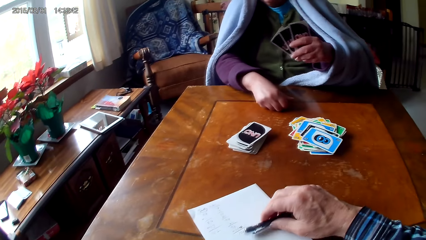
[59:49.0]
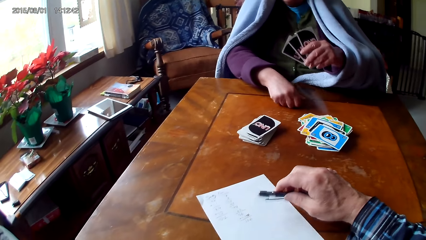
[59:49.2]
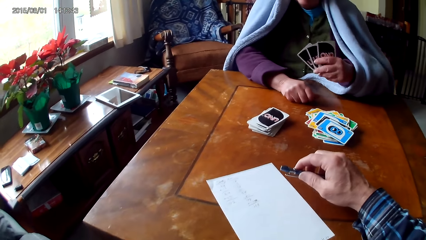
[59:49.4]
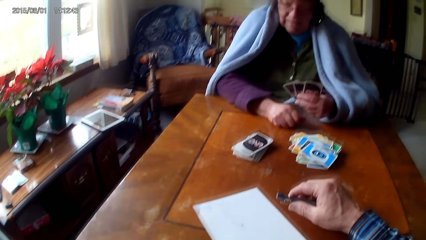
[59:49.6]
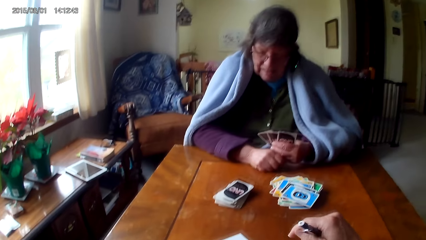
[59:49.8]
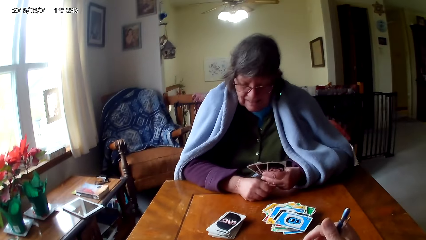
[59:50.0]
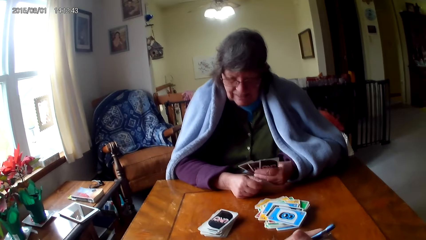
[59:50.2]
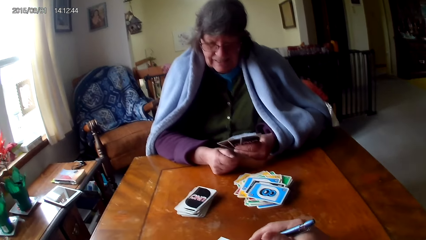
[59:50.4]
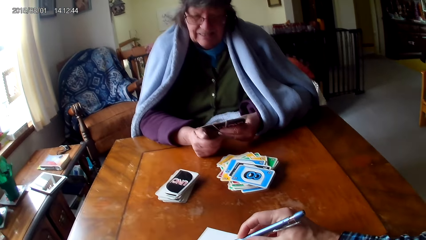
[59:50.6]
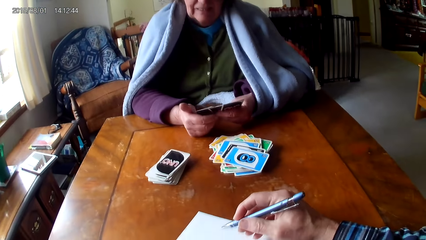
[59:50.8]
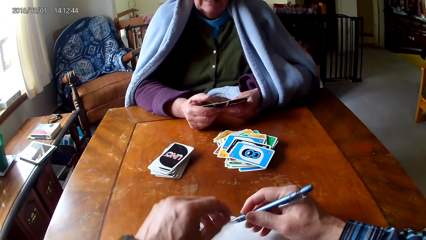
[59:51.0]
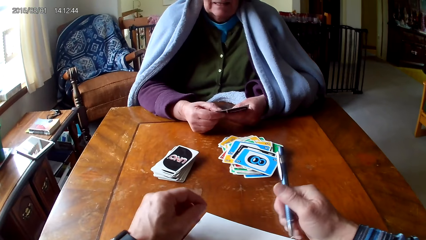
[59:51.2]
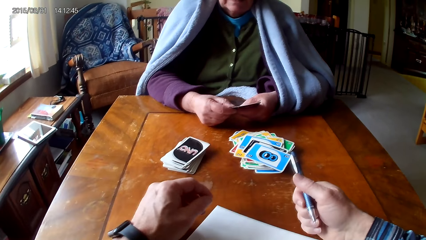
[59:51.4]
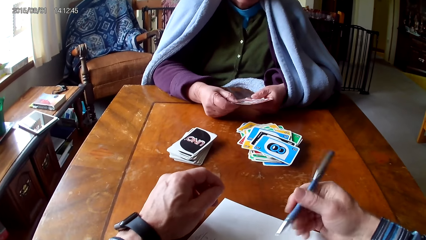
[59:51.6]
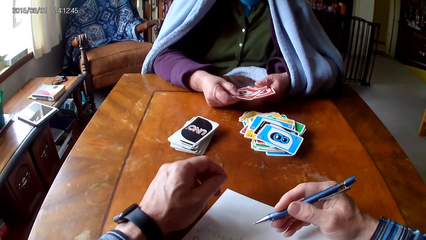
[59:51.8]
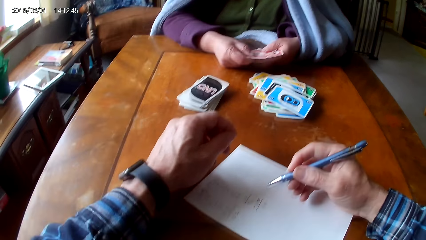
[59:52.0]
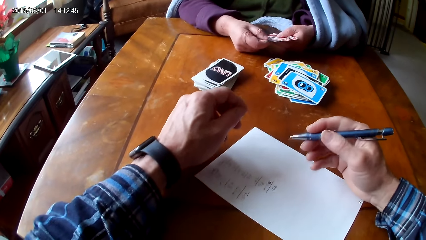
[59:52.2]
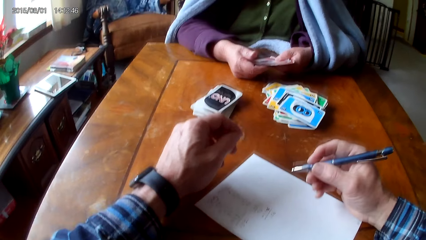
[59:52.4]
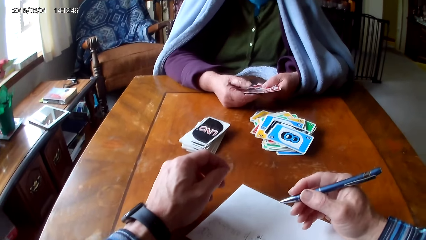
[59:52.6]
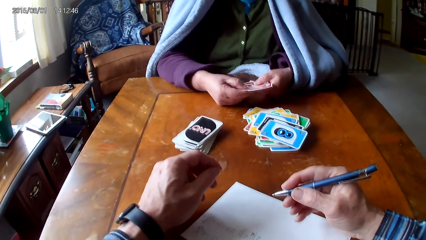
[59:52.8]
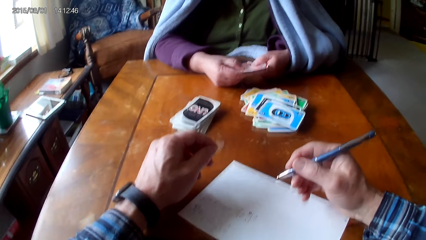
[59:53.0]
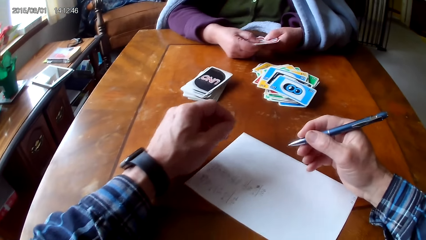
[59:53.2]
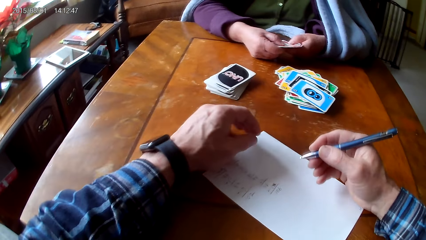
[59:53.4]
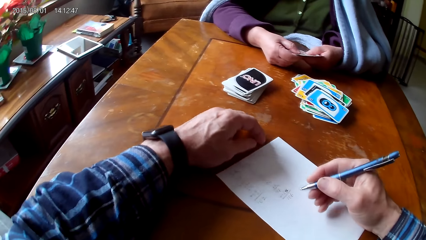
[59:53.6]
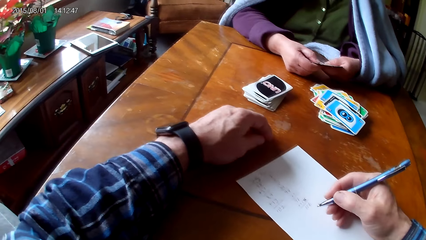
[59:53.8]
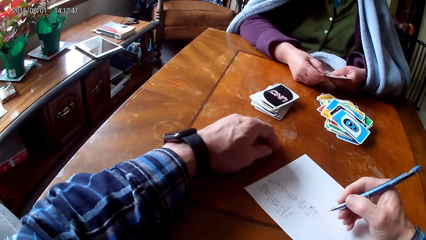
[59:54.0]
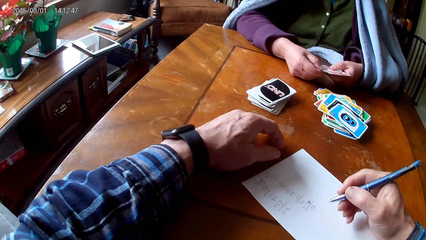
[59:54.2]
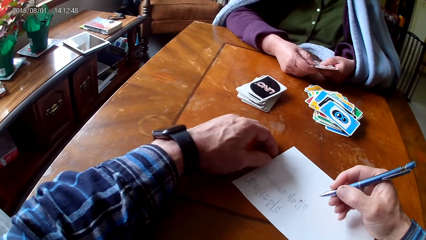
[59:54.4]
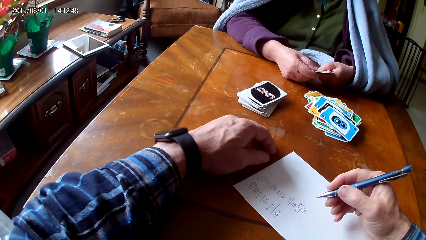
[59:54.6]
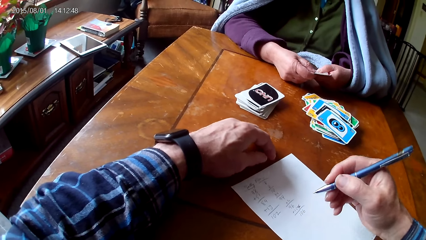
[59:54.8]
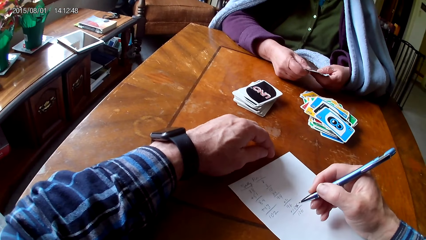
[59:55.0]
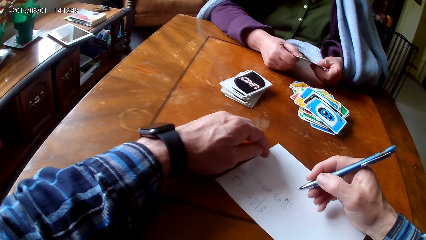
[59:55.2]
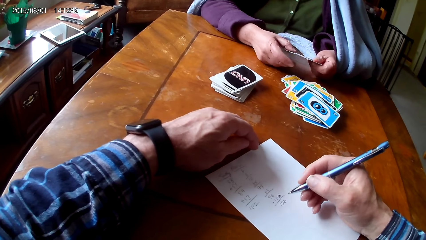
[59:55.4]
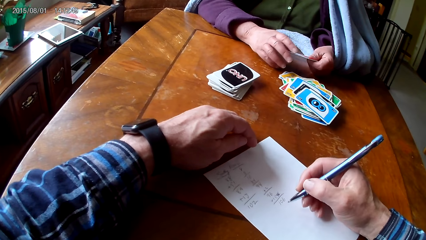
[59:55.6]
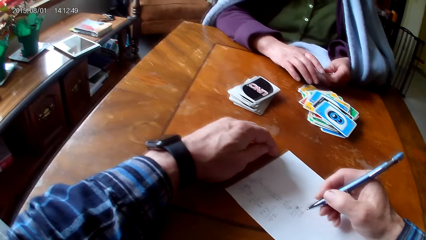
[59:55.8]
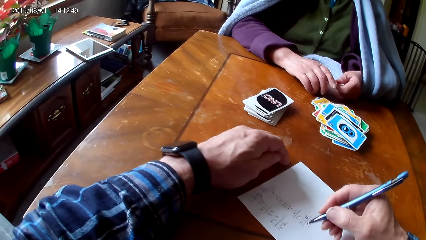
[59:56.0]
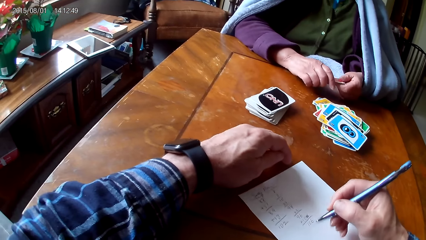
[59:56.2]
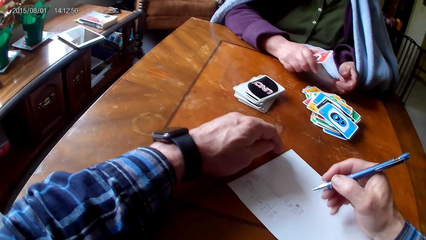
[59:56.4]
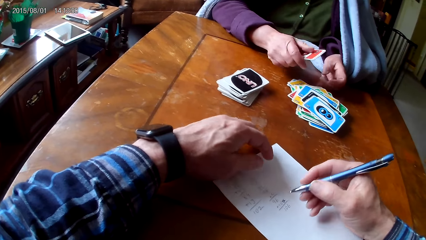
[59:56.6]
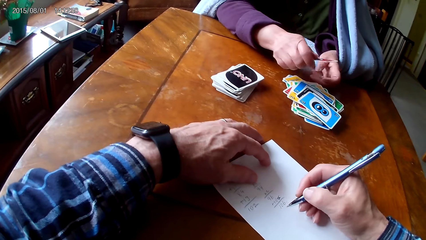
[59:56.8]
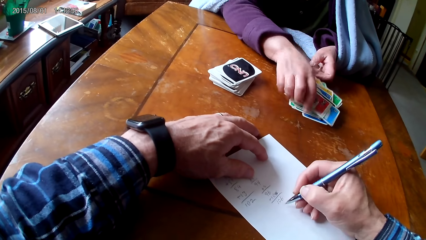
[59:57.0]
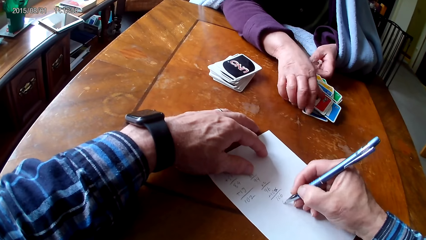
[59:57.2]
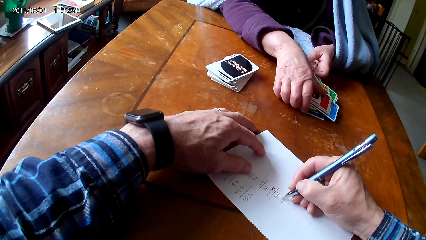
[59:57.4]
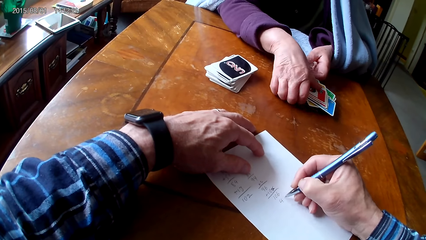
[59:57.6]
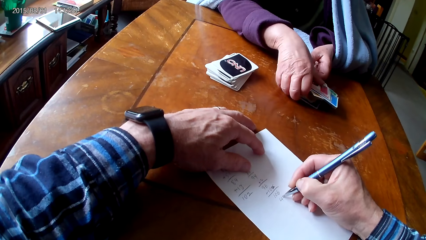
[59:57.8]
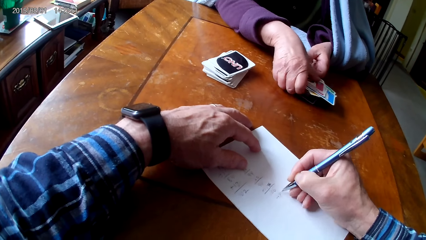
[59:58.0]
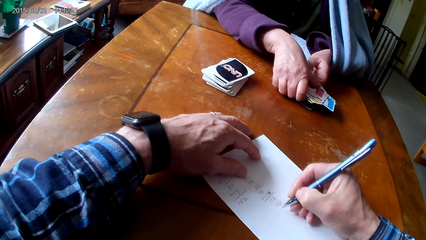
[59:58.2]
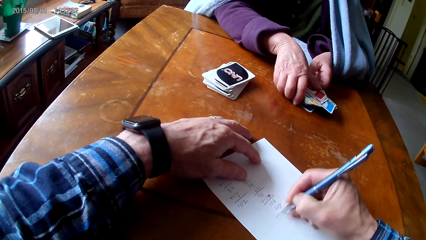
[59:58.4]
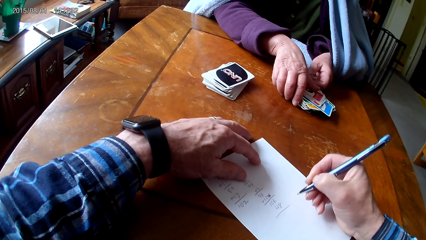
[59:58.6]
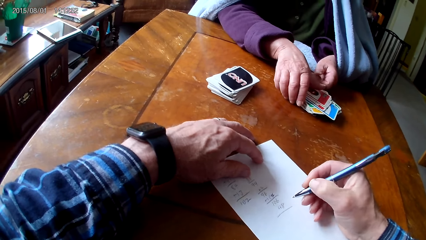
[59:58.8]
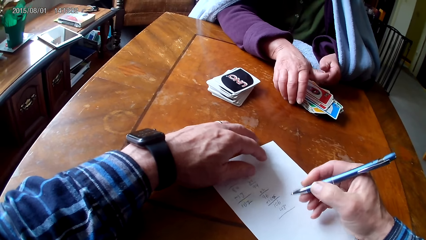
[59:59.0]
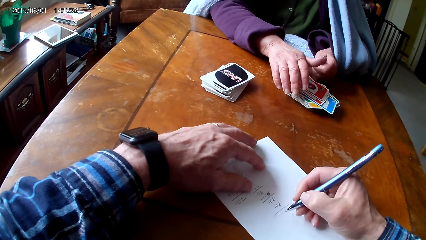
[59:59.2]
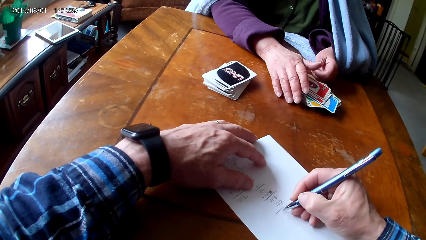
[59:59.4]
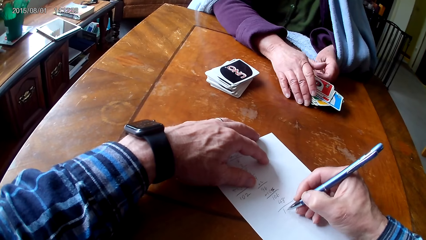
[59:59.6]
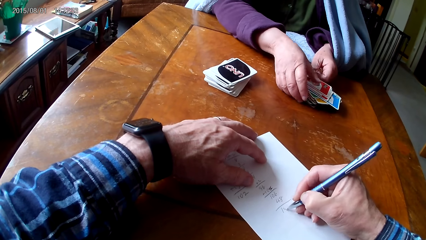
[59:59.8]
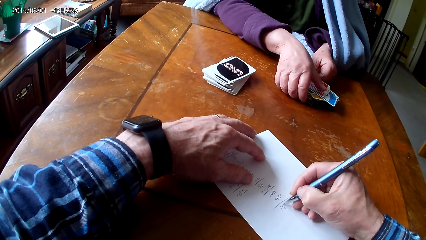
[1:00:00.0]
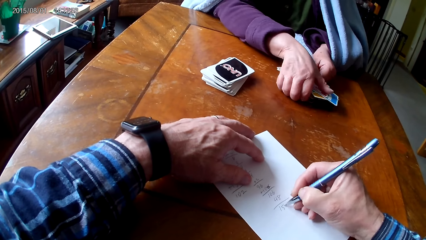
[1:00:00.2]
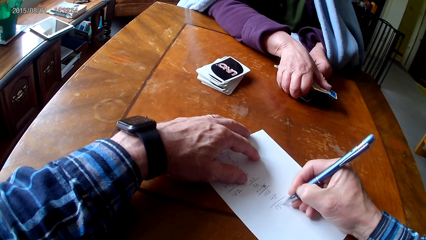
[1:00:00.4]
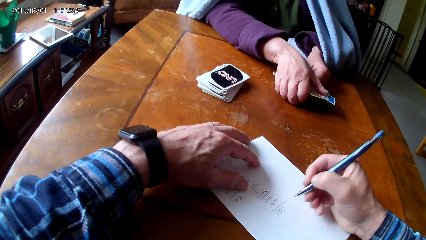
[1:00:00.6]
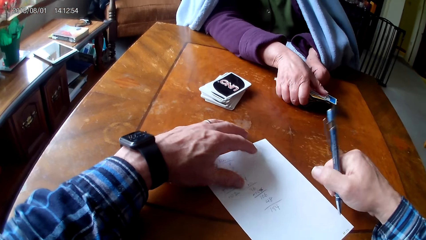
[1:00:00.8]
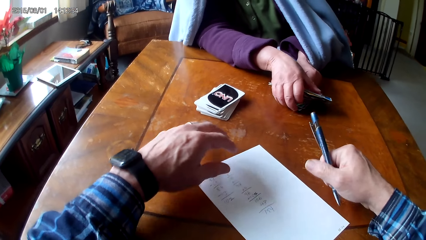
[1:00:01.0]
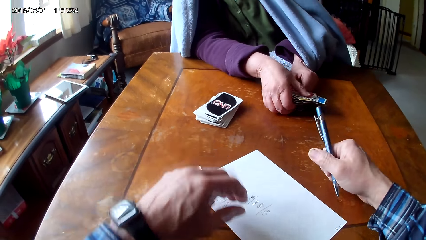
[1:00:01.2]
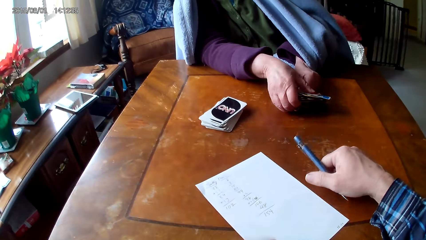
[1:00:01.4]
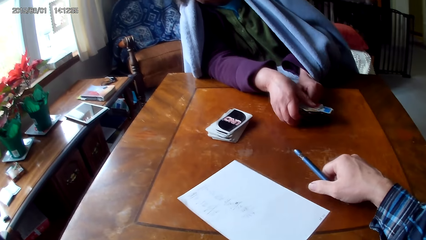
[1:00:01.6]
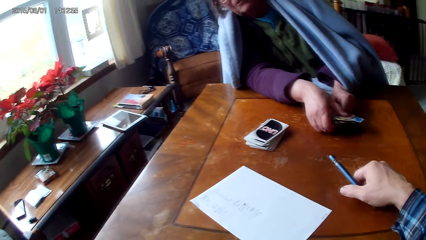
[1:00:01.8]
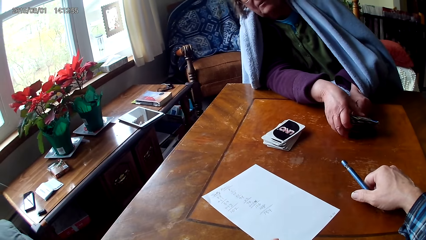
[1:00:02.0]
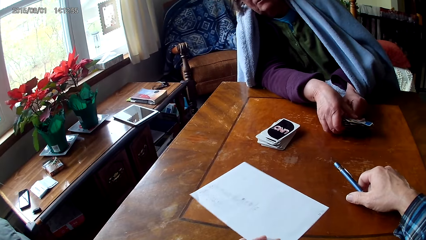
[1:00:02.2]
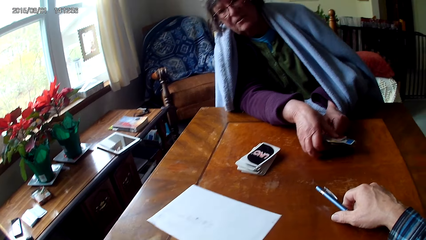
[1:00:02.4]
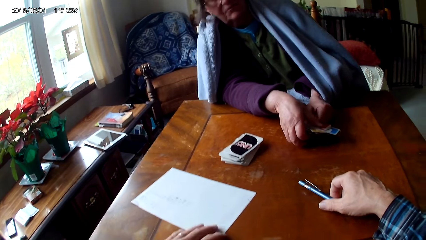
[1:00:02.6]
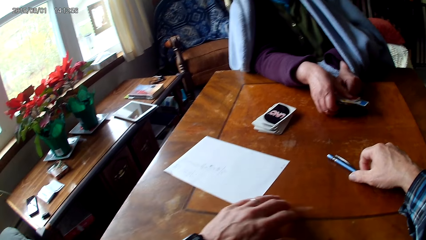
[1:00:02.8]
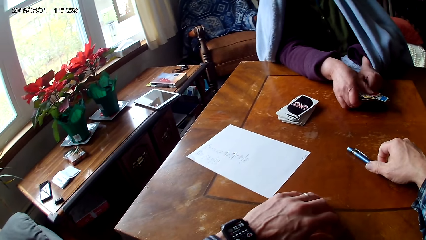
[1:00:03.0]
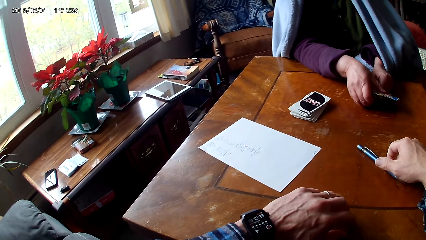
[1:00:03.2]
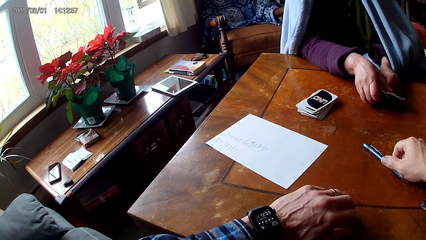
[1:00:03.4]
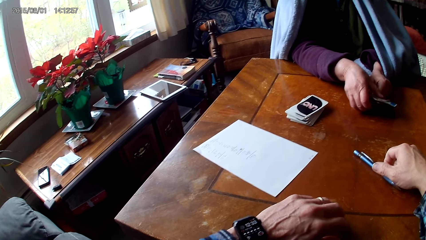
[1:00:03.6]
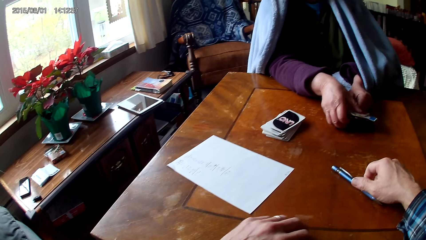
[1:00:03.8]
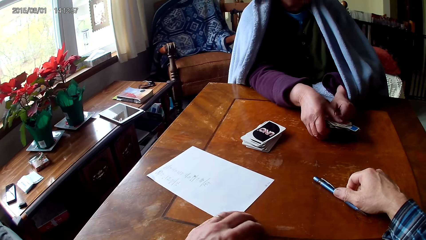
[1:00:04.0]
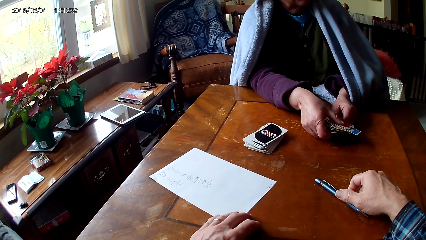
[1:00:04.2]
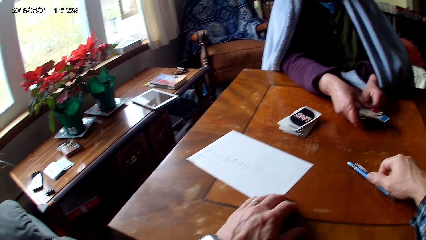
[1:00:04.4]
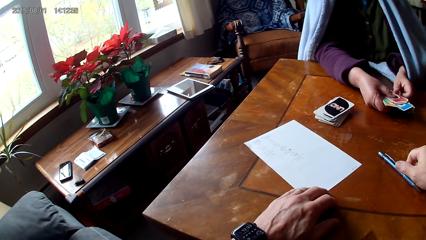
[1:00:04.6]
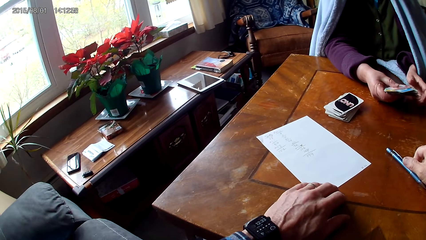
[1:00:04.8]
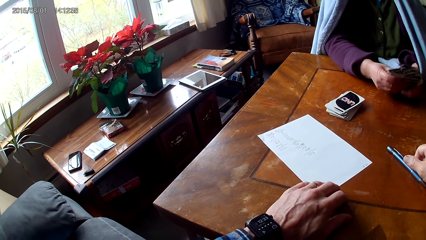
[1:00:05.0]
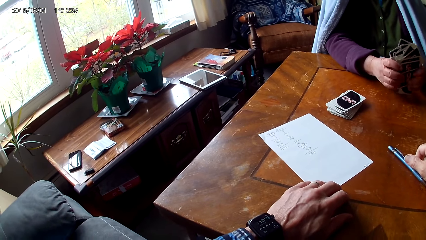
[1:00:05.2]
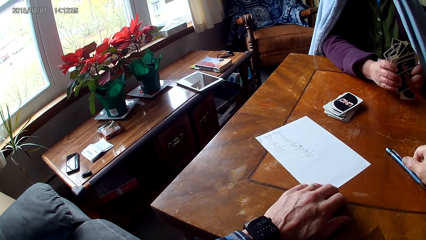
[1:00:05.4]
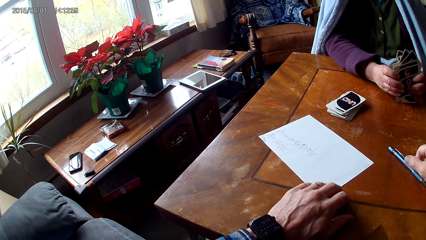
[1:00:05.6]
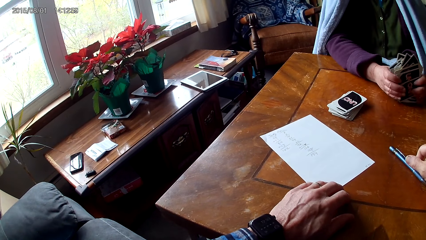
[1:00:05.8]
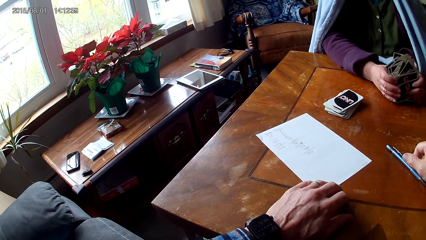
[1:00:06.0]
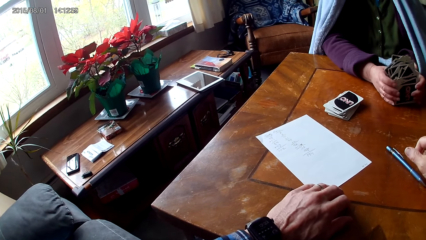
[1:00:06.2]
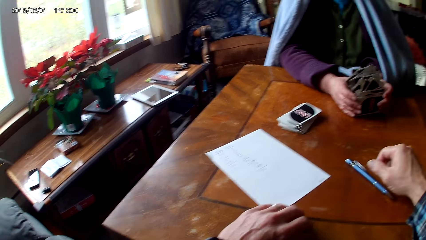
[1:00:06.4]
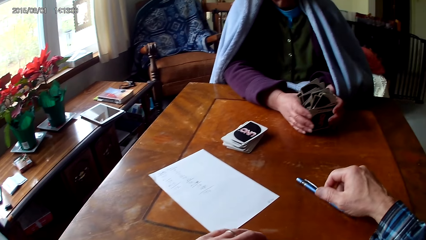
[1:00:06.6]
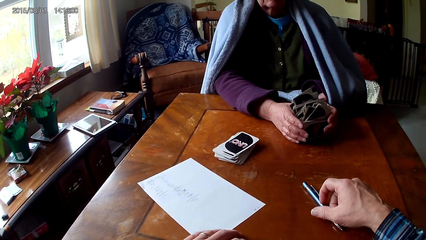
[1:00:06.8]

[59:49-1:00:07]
A woman leans on the table. The camera wearer talks to the woman. They write on a piece of paper, swipe the paper on the table, and put the pen on the table. They look at the paper.
